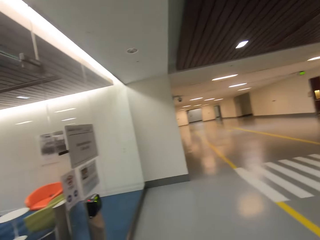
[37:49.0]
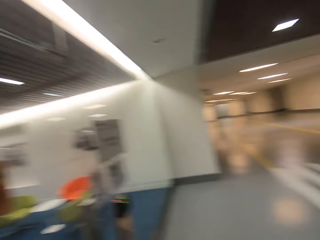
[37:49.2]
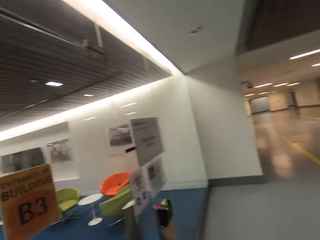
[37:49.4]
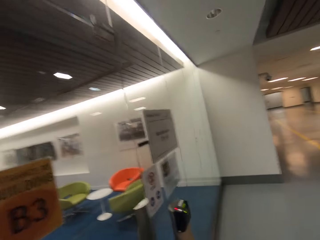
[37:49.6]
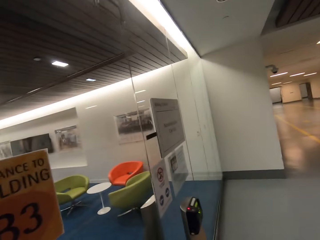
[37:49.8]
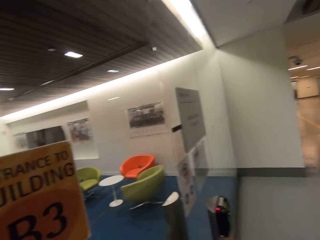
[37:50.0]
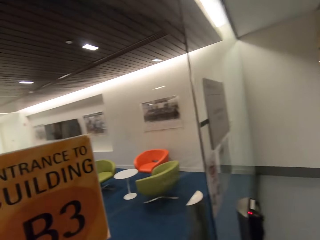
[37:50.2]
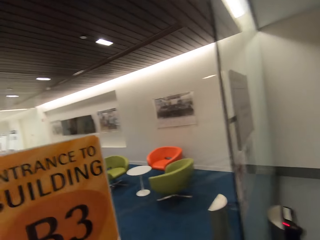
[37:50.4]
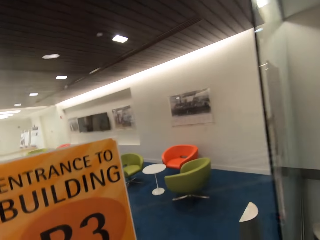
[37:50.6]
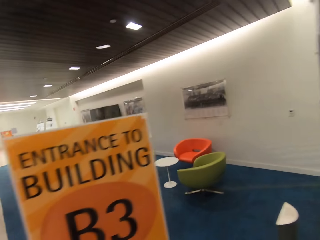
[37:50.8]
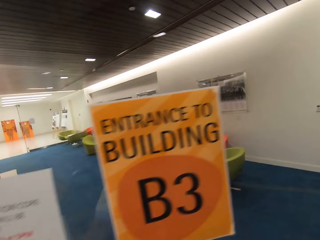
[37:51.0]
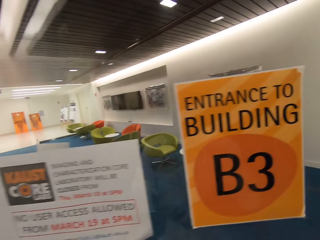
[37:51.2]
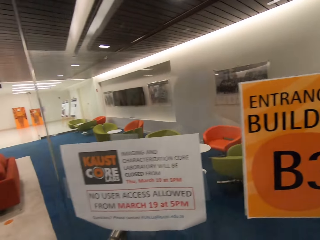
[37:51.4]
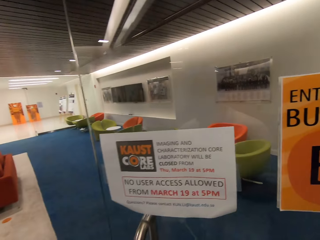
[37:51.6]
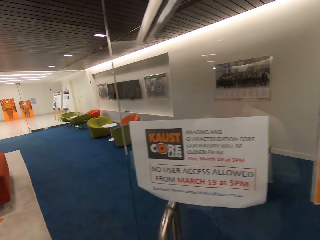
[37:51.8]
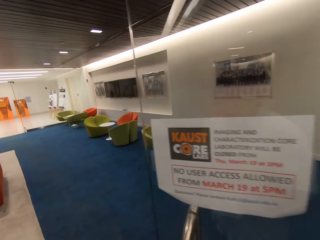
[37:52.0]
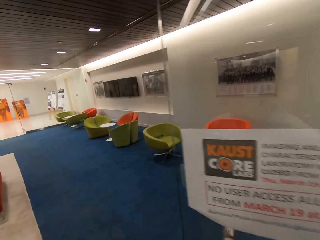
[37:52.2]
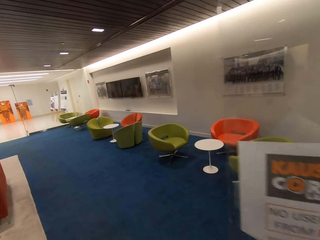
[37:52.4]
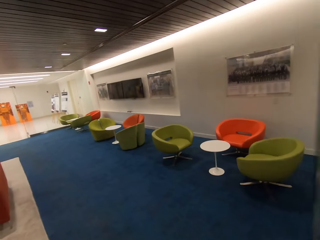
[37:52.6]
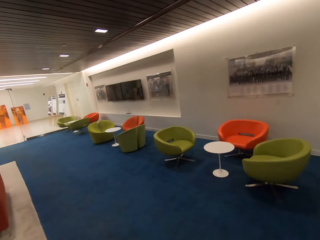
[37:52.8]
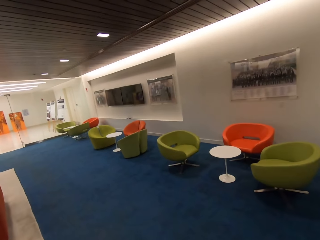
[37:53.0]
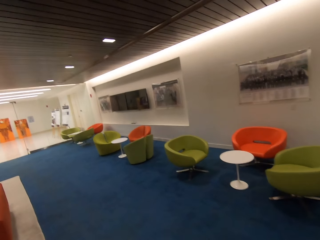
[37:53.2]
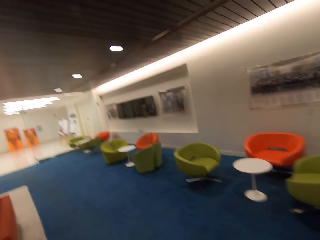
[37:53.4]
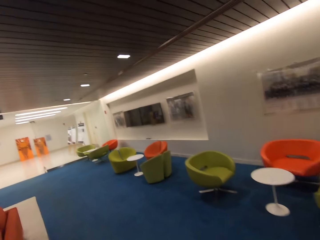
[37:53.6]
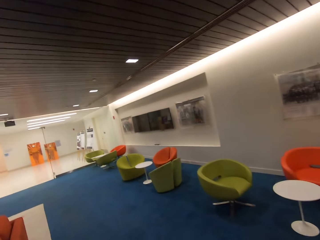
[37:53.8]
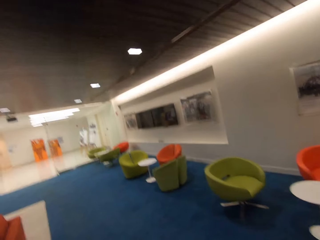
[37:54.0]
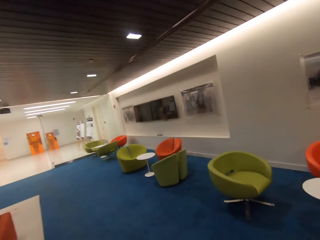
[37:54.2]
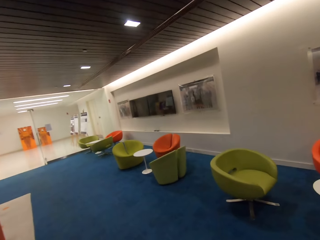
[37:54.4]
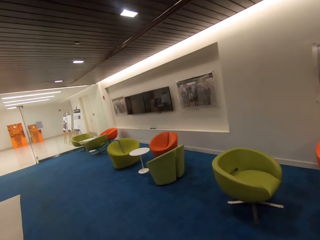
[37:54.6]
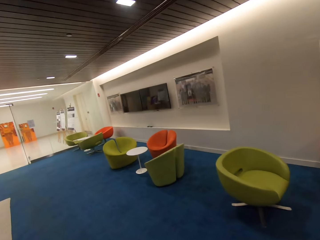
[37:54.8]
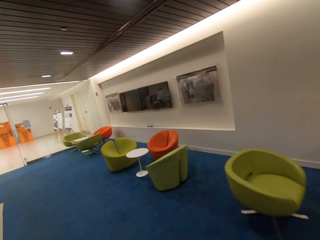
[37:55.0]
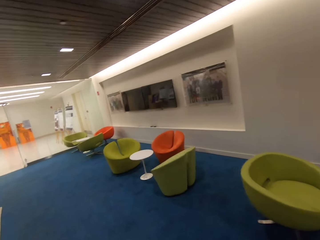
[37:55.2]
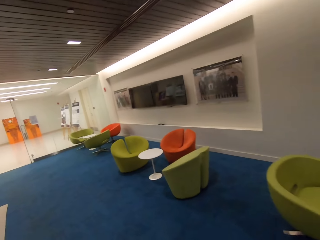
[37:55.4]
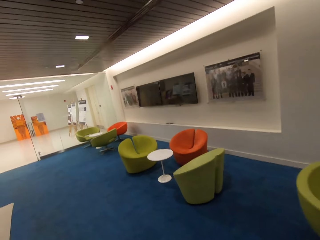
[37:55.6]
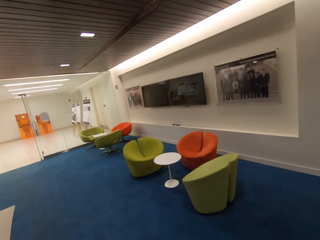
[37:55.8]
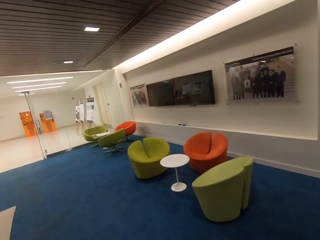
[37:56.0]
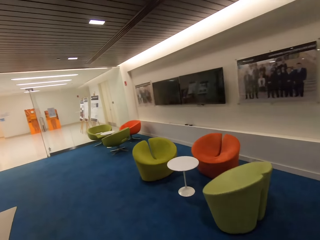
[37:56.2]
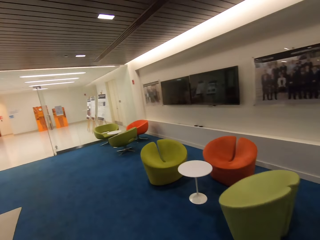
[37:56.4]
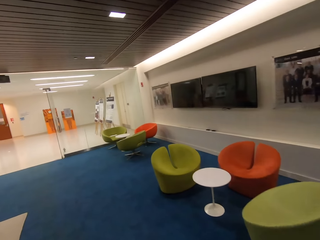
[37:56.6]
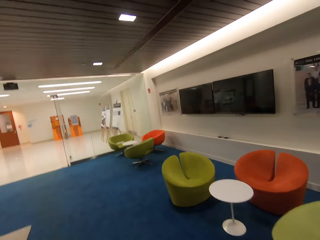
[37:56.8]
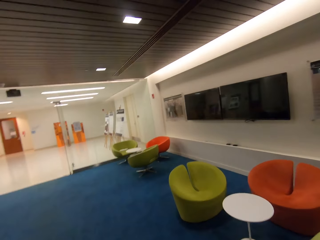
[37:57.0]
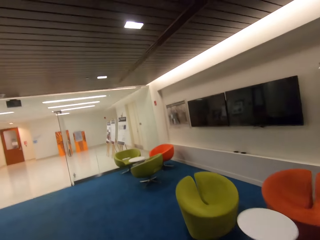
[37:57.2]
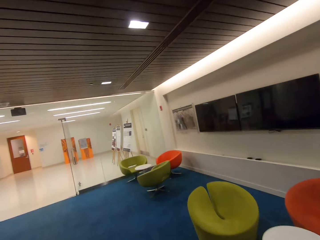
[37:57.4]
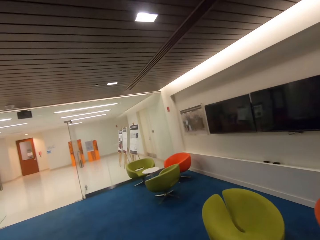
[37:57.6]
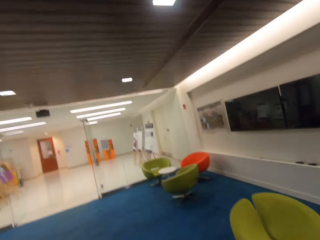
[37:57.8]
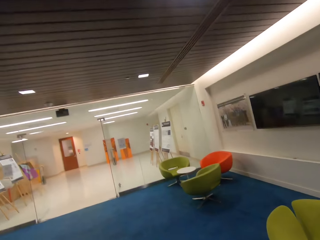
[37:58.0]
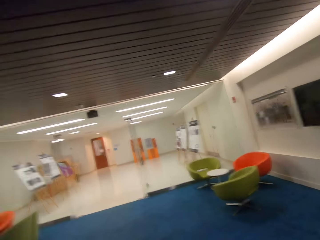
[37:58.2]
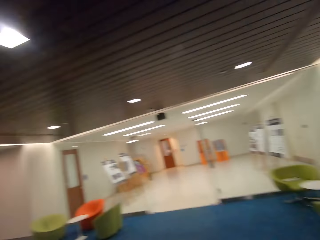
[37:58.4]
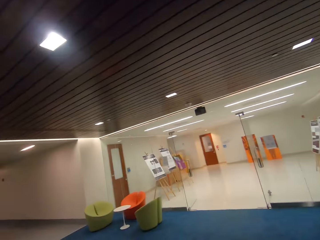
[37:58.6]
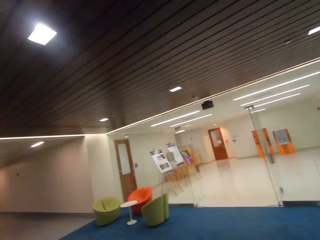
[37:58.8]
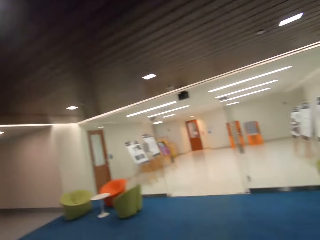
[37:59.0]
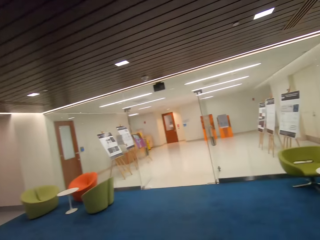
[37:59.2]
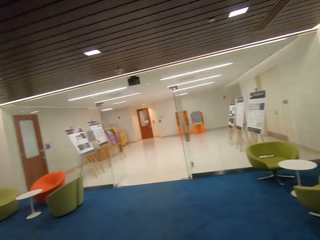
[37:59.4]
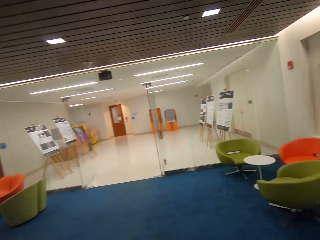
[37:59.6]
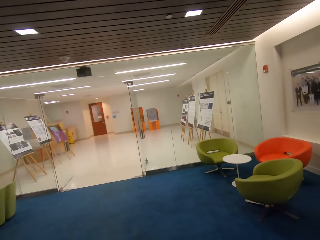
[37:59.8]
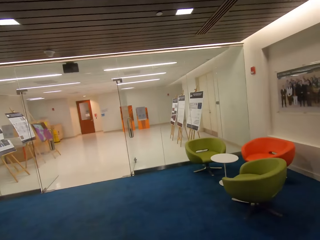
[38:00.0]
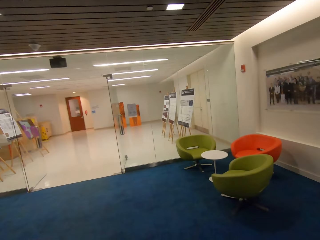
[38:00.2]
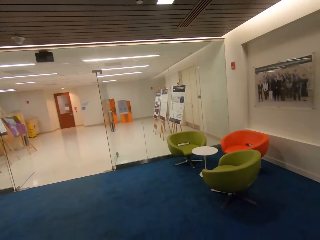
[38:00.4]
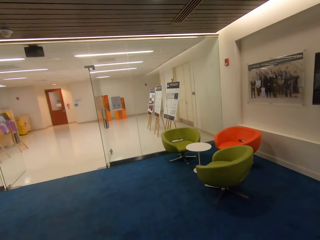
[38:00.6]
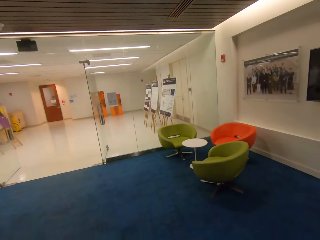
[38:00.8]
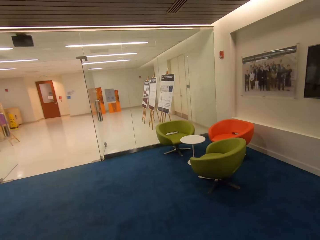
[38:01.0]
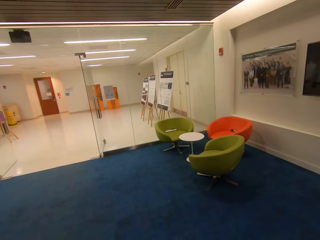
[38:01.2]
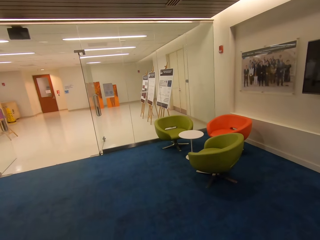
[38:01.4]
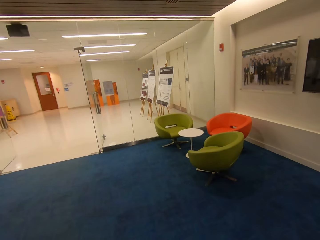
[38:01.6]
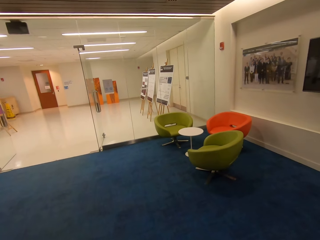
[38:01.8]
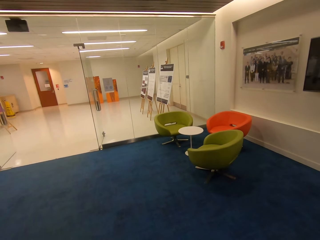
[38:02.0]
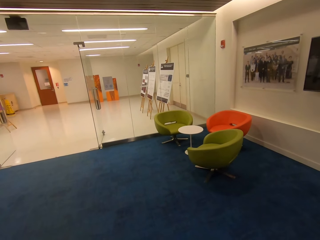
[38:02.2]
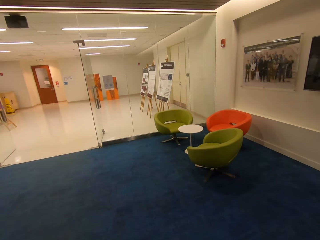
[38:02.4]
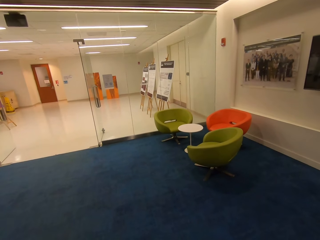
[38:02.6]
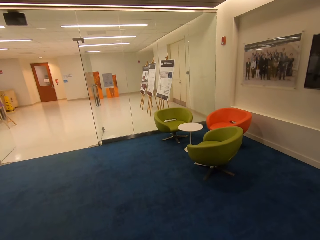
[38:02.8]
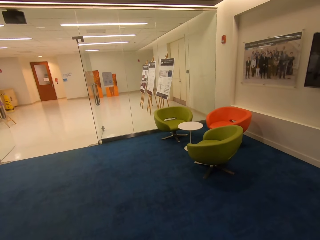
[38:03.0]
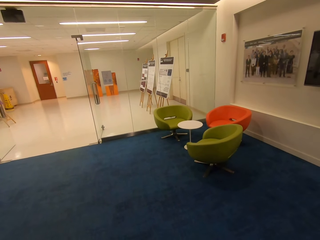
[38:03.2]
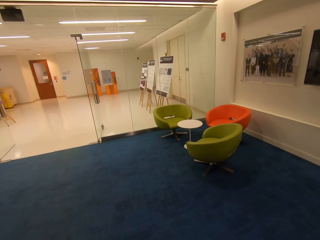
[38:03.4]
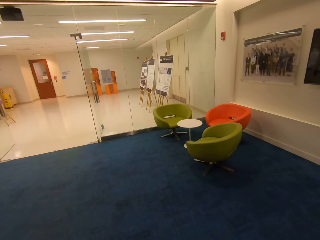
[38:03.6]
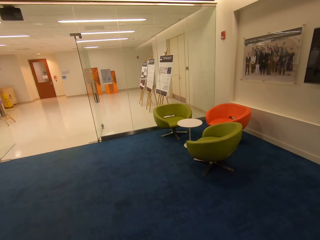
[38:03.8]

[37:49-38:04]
The camera wearer goes into a showroom. They open a door and walk. They look around. They stop walking.

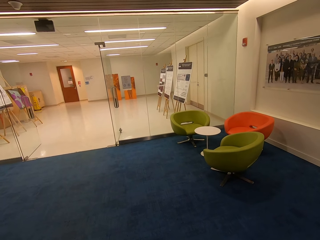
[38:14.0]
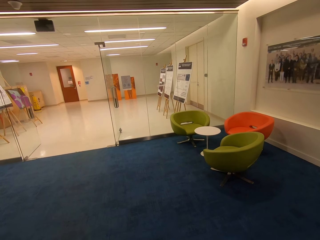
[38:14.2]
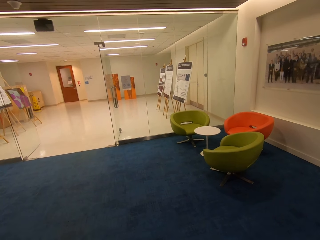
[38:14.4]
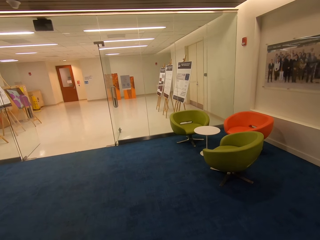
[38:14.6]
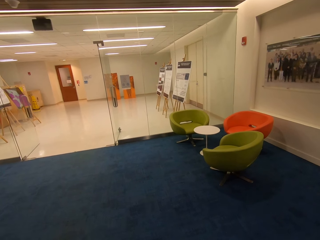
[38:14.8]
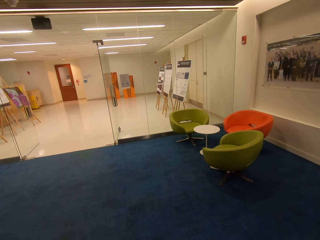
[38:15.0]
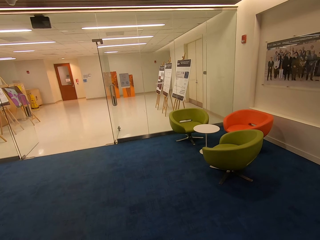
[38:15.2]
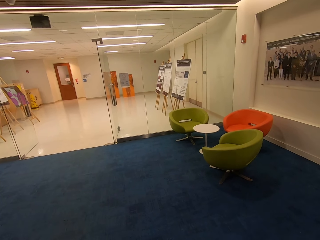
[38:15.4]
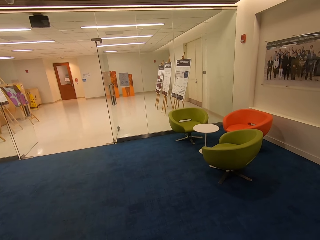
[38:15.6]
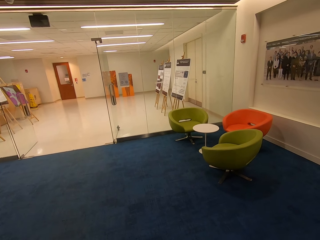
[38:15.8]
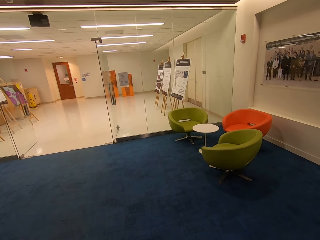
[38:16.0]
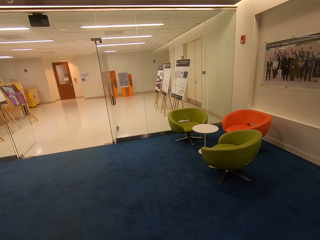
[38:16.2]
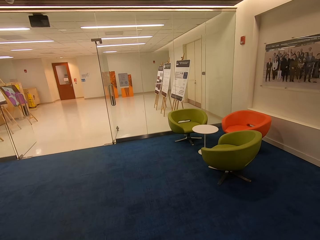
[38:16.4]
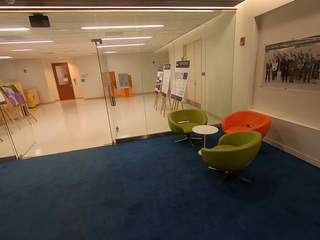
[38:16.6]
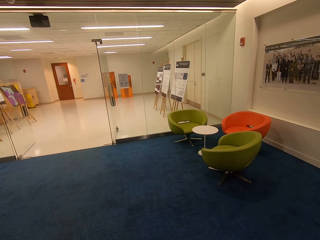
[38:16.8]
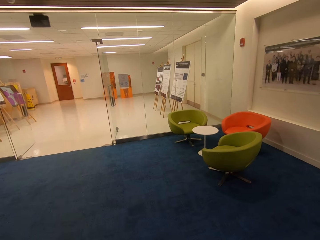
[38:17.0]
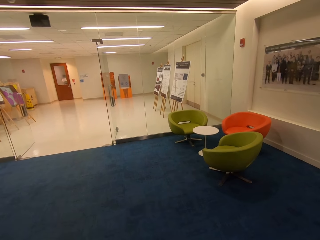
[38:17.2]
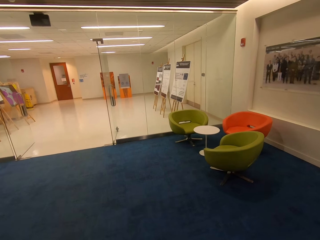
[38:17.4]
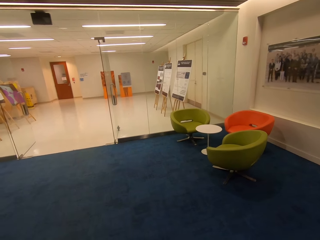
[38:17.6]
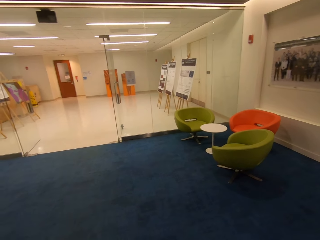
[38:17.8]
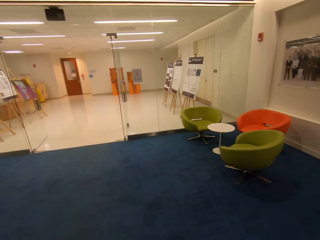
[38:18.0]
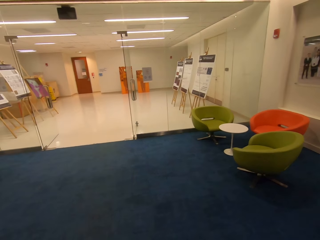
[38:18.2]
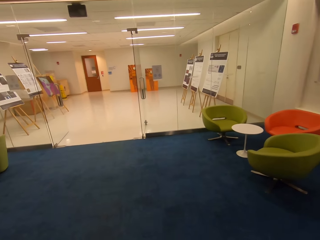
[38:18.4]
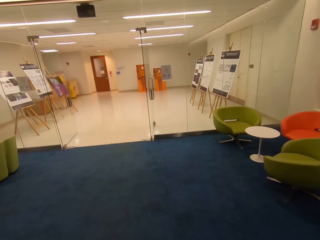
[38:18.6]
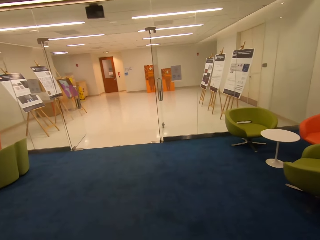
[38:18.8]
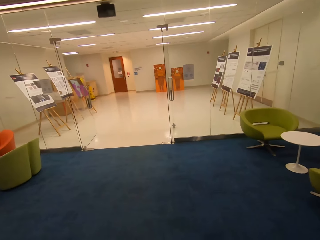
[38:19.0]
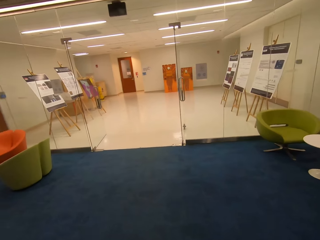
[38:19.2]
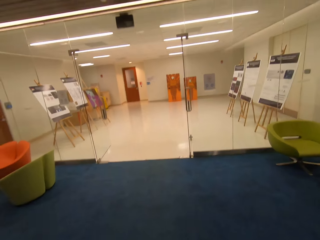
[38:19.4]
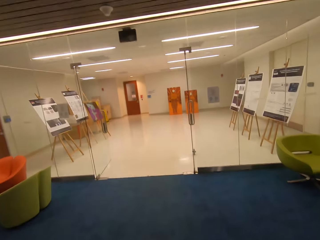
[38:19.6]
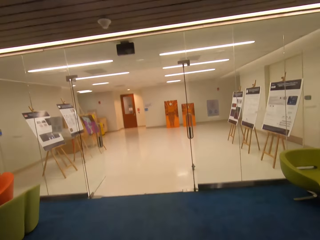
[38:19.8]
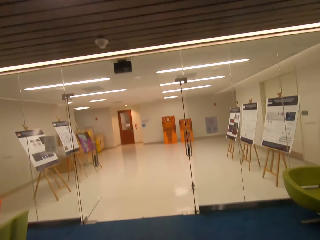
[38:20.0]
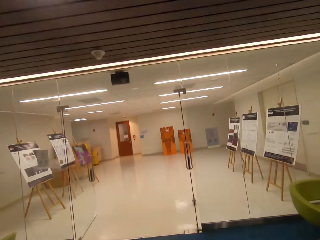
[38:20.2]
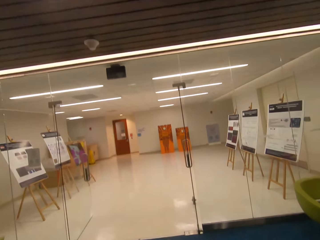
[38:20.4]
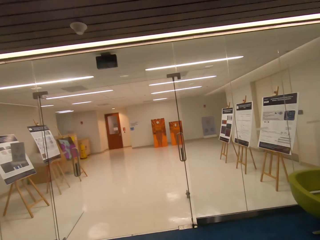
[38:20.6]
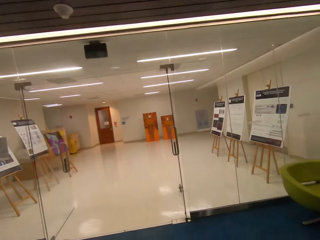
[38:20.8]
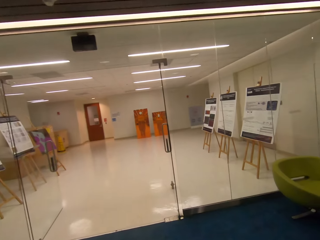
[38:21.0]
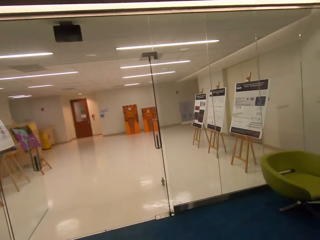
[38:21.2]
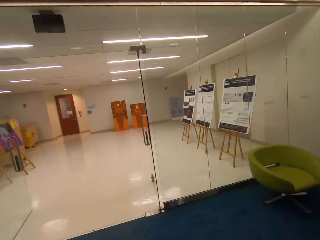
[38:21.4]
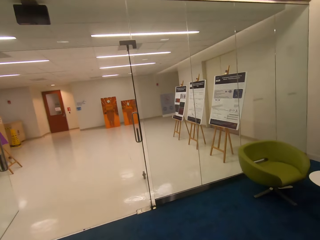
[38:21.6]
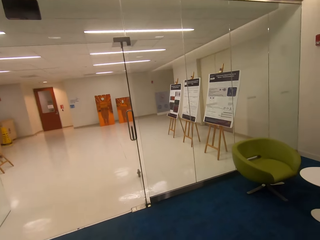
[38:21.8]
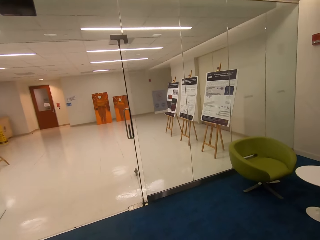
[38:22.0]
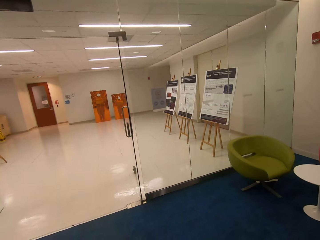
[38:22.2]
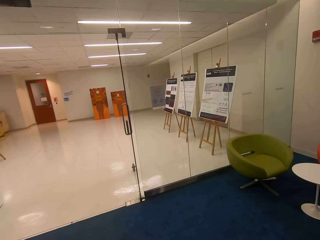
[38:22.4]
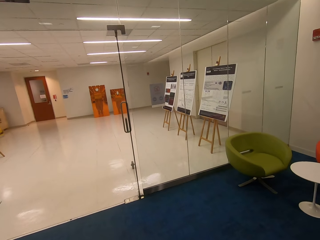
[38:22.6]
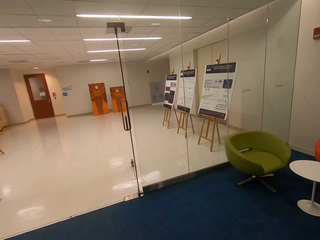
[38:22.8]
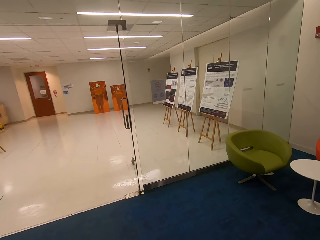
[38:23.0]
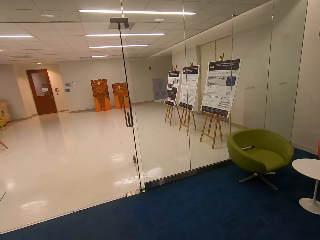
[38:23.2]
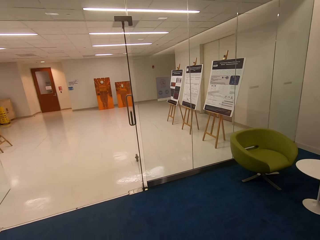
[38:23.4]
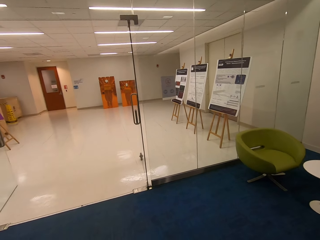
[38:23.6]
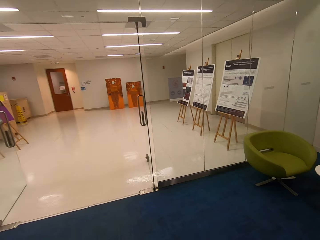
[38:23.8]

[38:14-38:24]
The camera wearer walks. They stop.
